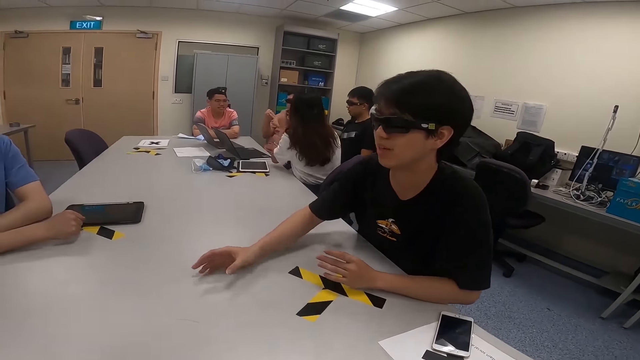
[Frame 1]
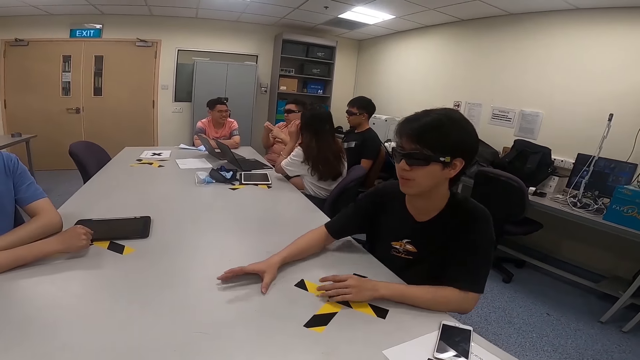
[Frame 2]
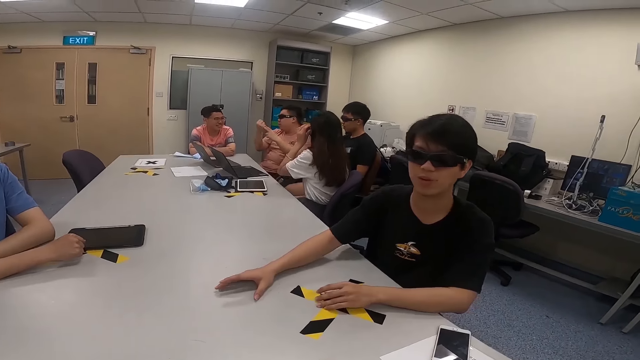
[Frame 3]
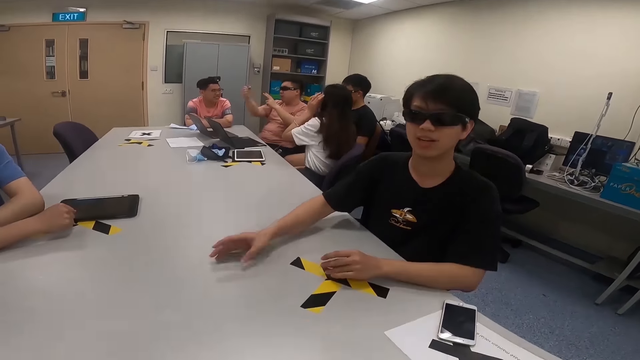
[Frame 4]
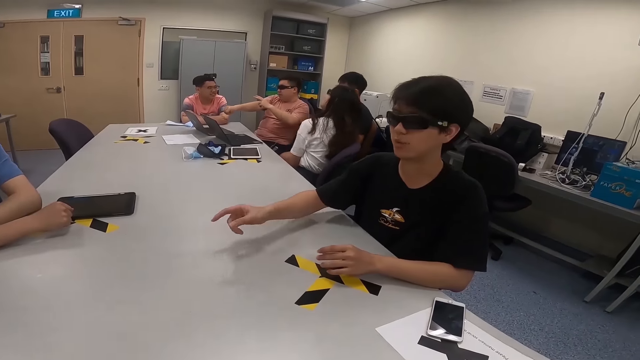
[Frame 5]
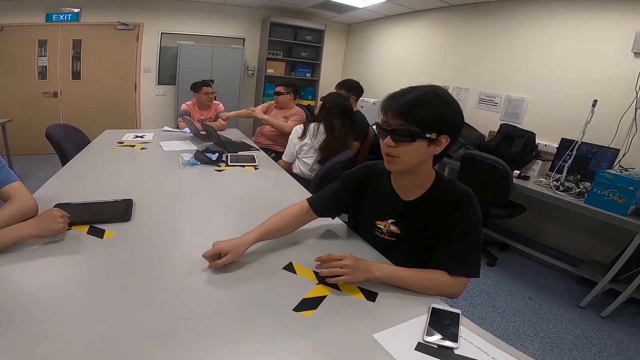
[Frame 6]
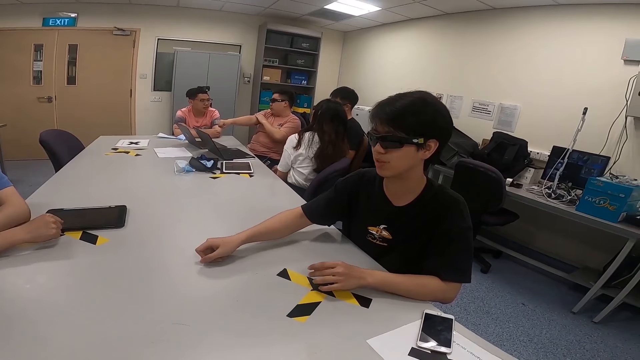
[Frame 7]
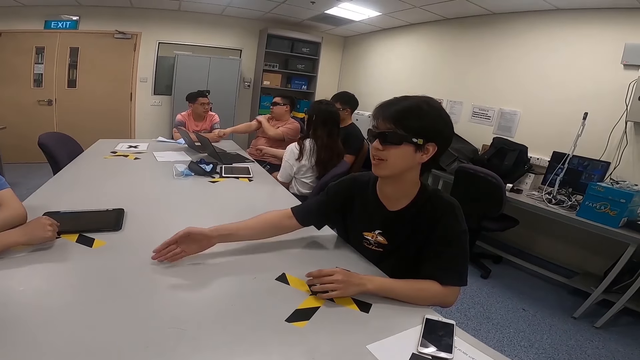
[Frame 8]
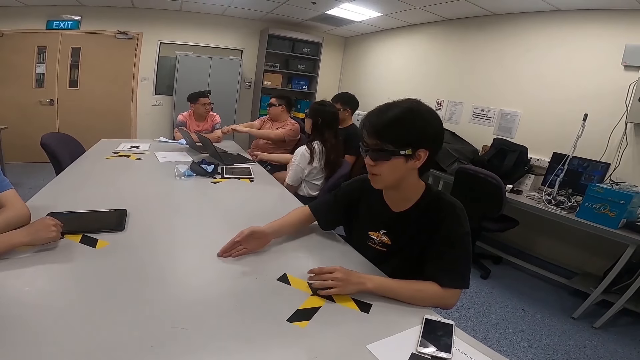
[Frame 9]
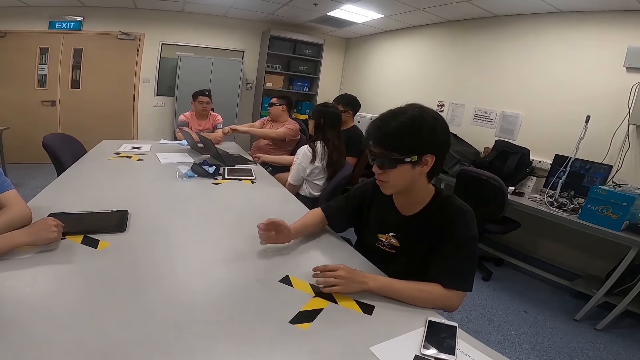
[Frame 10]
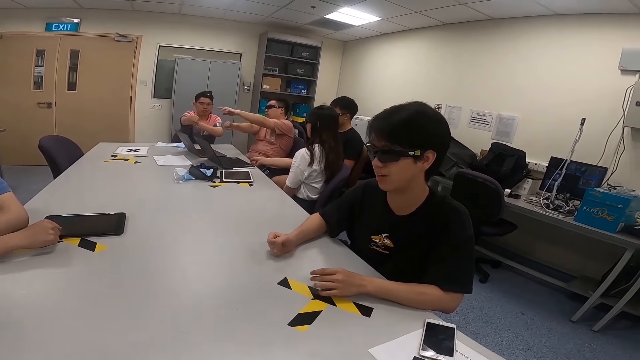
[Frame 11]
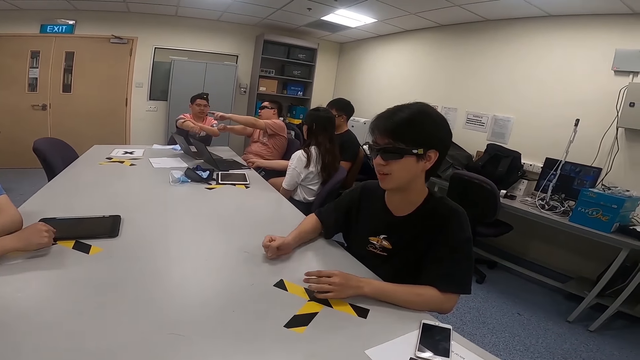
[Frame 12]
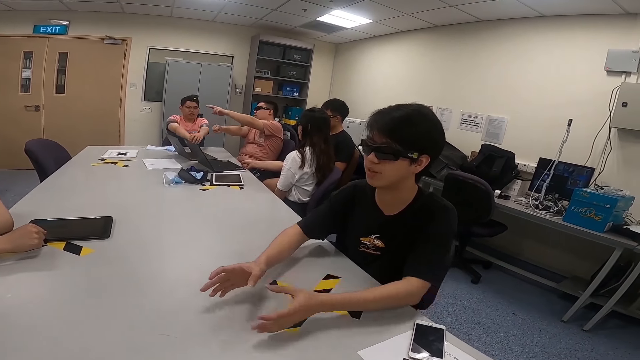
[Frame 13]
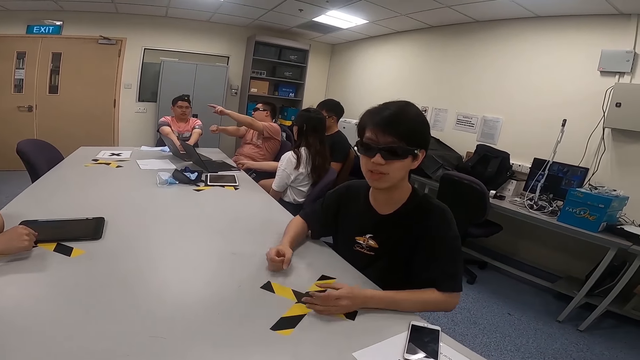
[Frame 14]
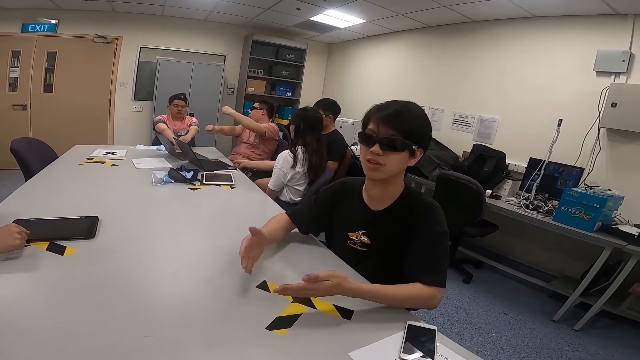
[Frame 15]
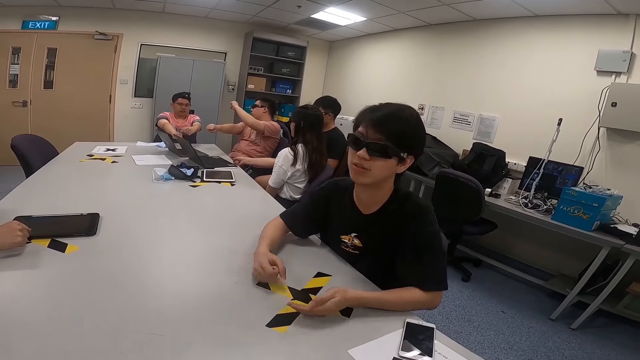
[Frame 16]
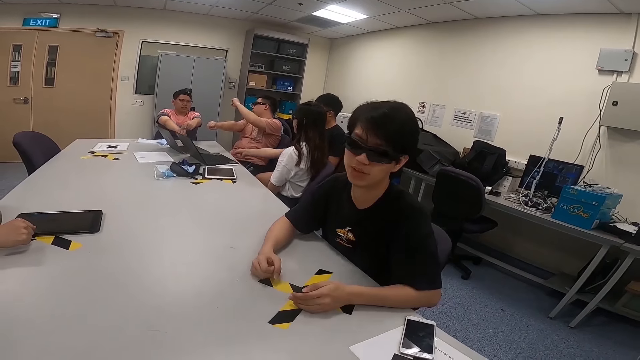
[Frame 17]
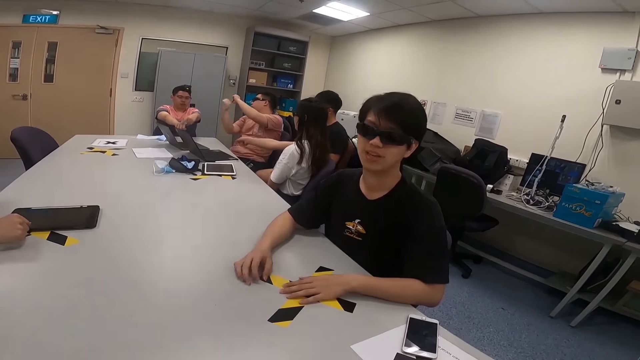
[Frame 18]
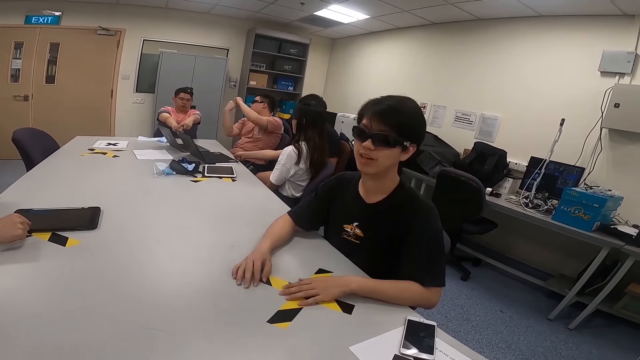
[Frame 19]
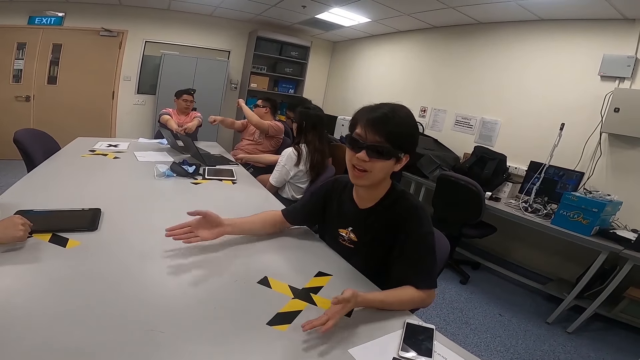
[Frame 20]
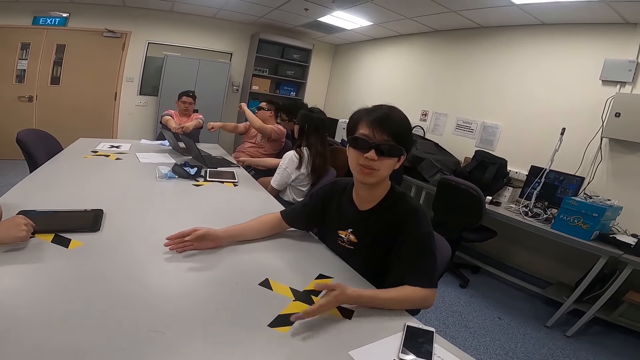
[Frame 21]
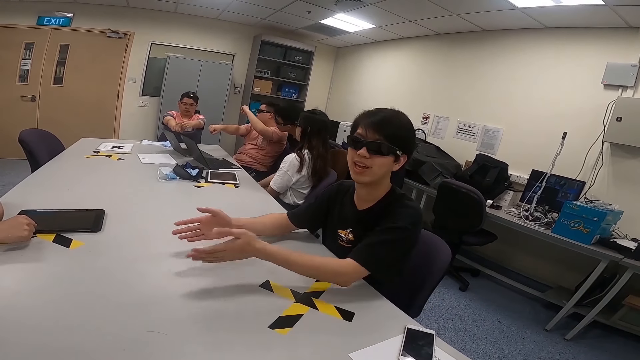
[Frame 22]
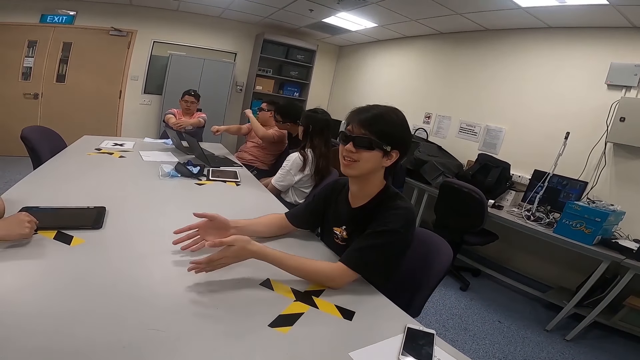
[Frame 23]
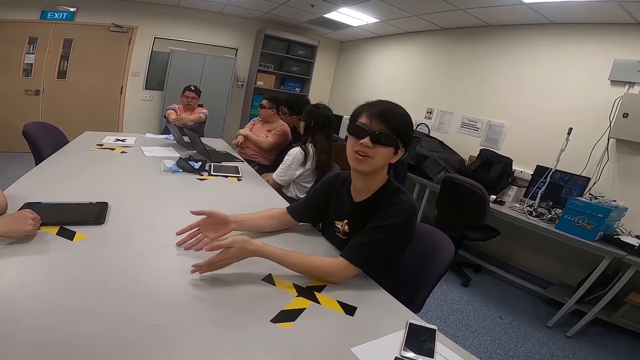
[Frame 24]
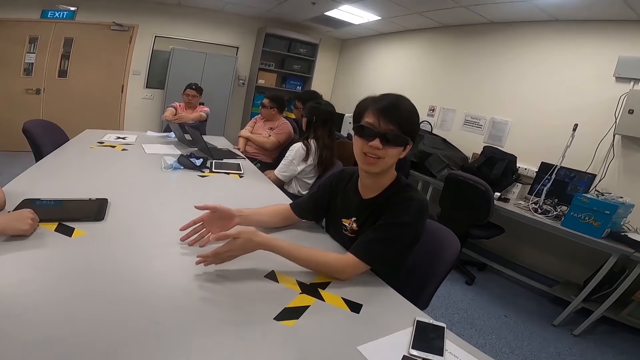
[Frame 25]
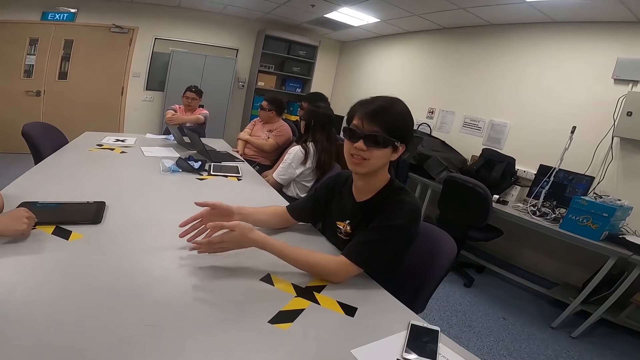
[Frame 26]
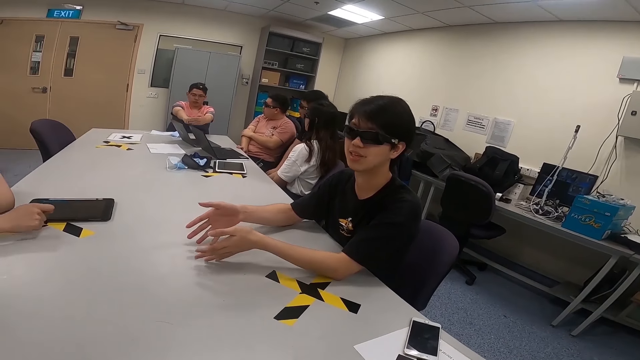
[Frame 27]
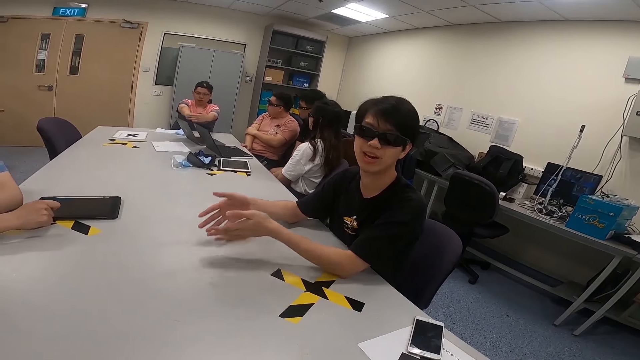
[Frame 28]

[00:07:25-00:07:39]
A woman touches his glasses. A man stretches his hands. Another man moves his hands. Another man moves his hand on the table. A lady stretches her hand. The second man lifts his hand. Another man stretches his hands. The third man moves his hands. He moves his hands again.

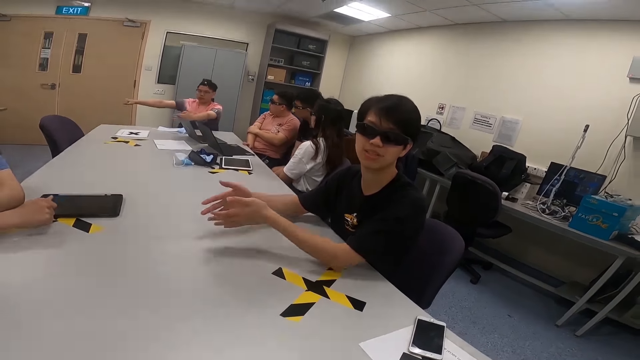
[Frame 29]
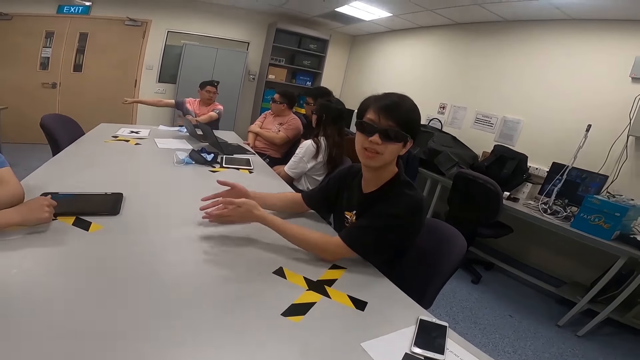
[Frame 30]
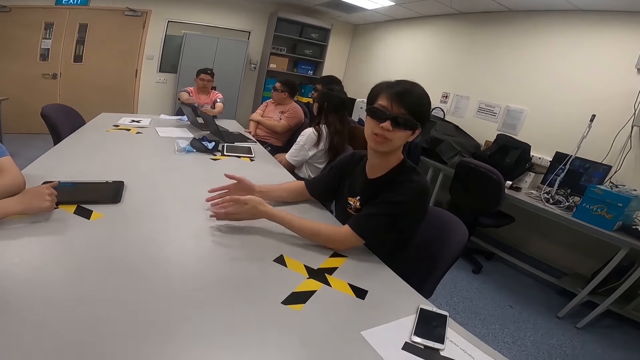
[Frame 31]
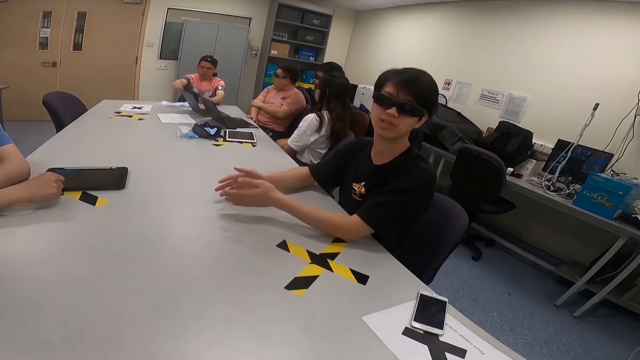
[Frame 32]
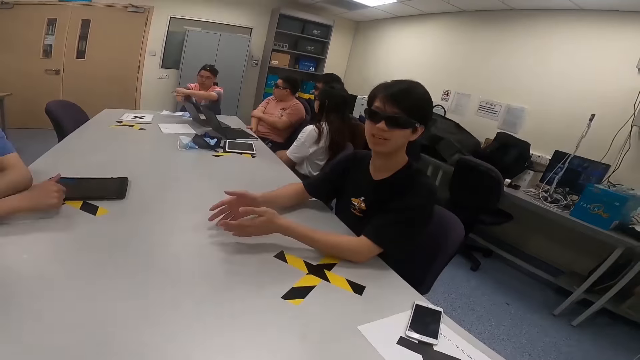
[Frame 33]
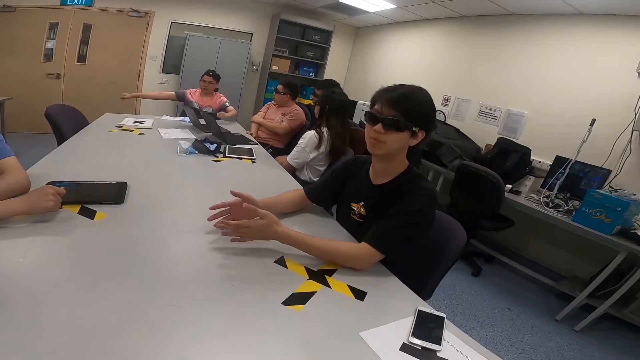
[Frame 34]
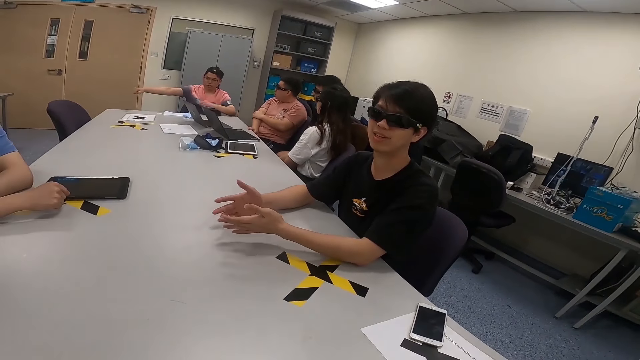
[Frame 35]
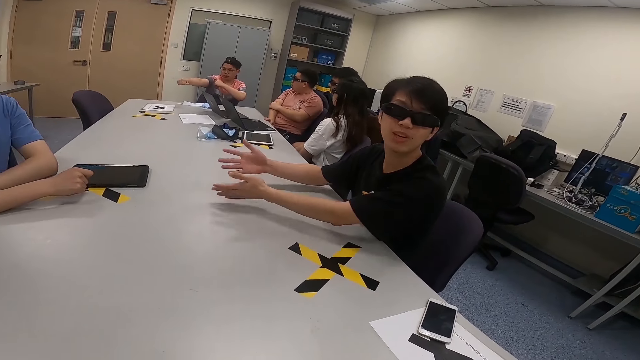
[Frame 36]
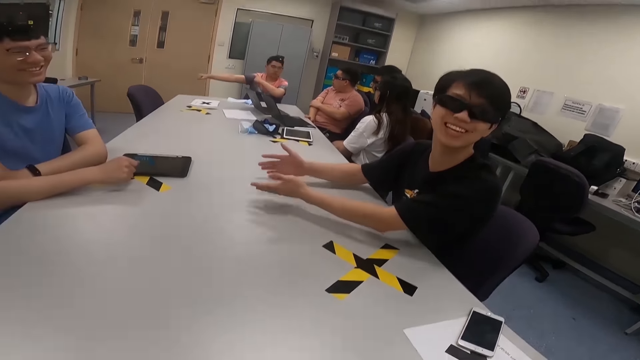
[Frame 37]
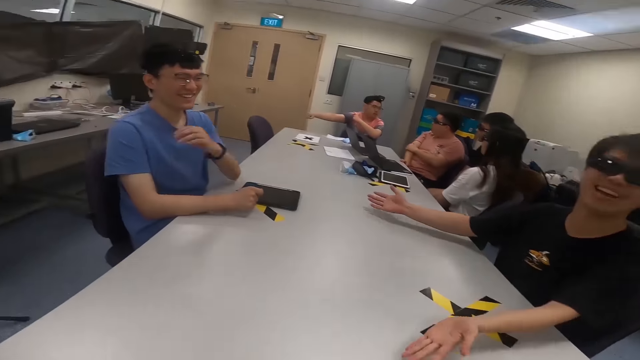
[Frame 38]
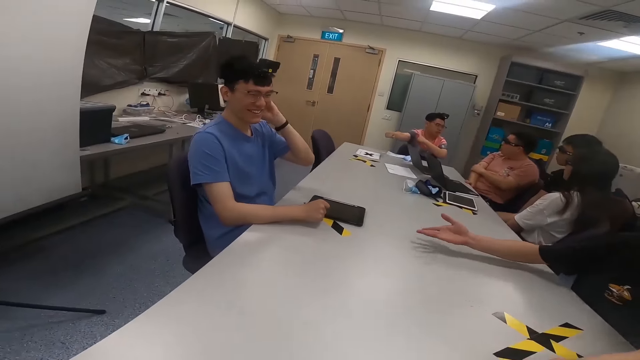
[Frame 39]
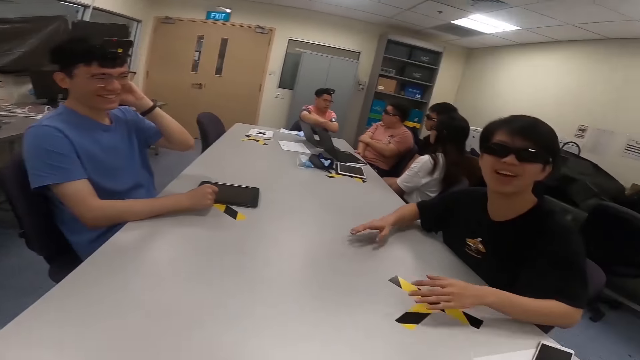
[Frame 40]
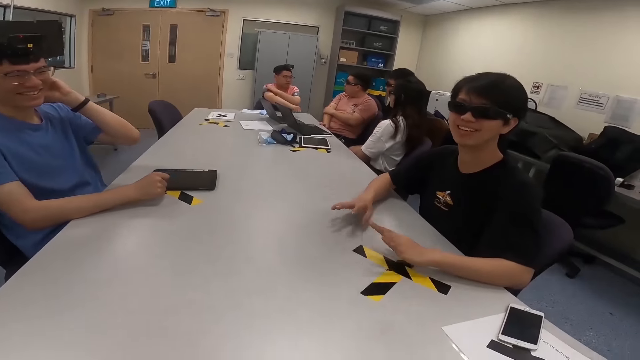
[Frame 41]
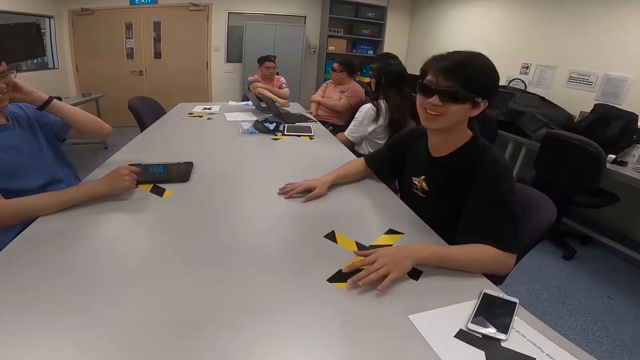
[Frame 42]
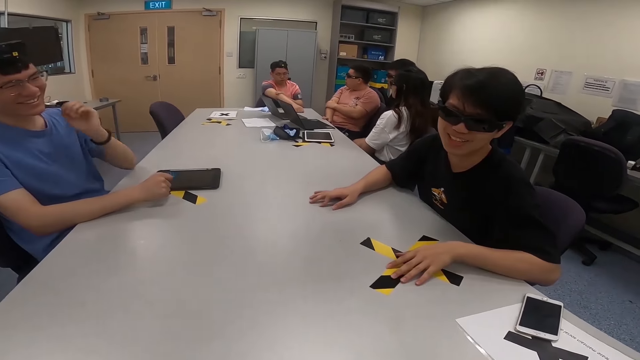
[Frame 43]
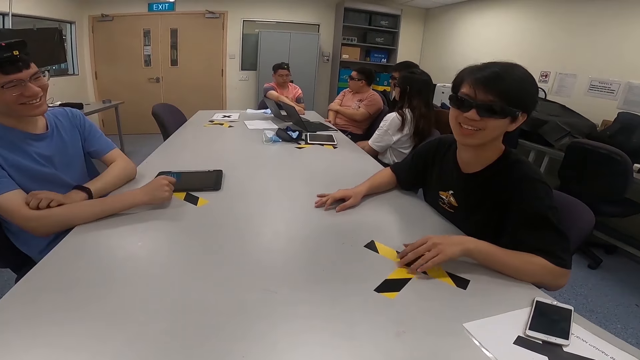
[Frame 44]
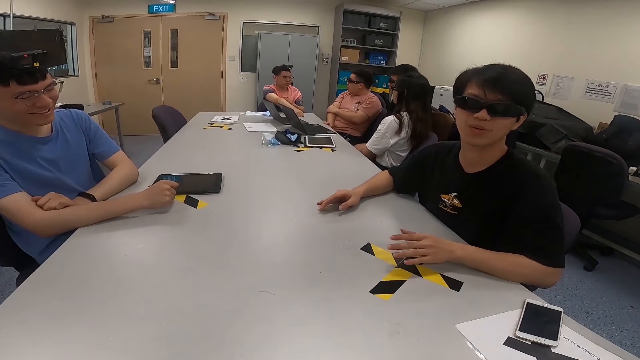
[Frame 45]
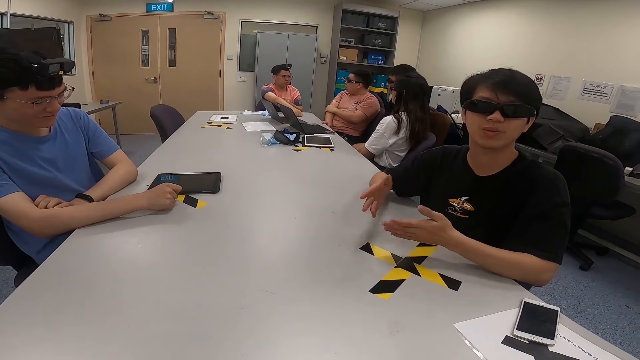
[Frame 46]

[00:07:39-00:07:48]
A man moves both hands. Another man moves his hands. Another man lifts his hand. Another man scratches his neck.
